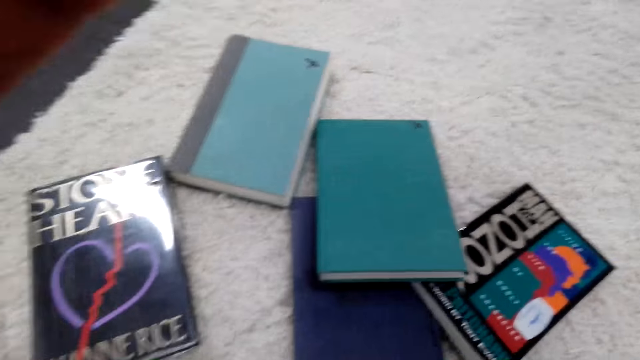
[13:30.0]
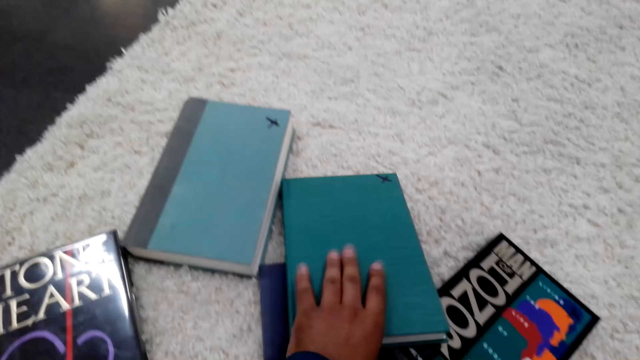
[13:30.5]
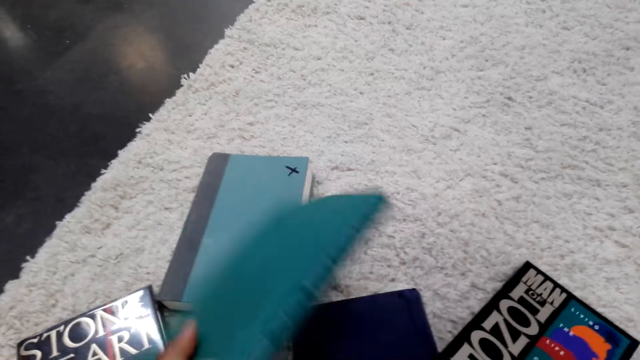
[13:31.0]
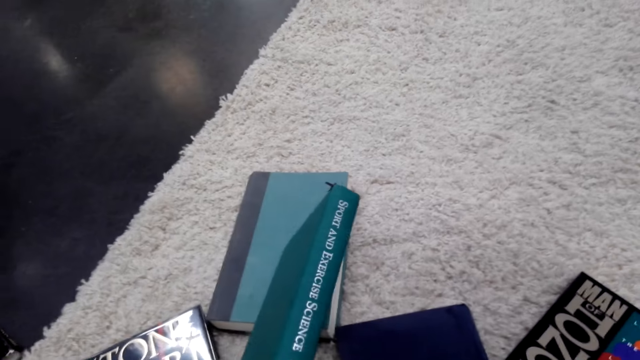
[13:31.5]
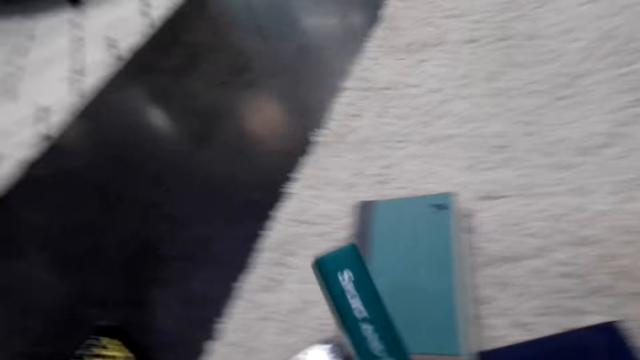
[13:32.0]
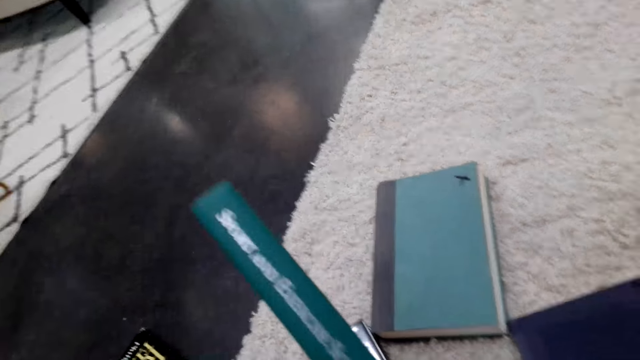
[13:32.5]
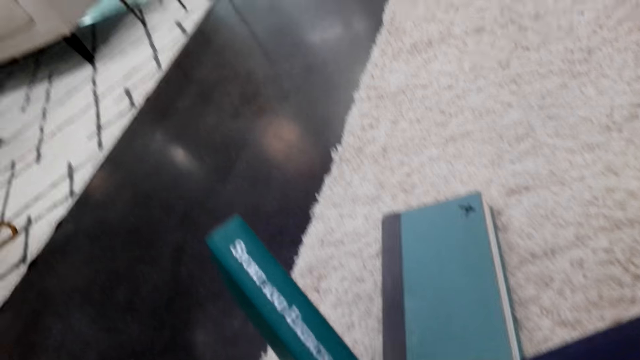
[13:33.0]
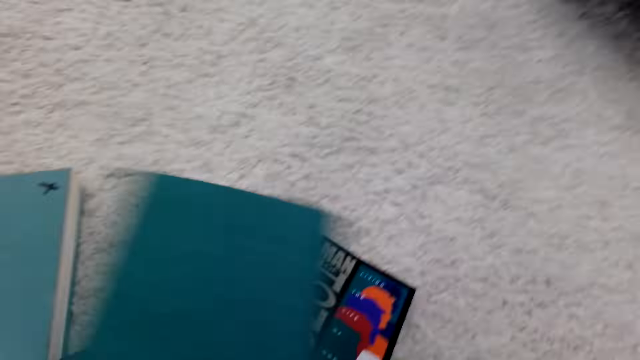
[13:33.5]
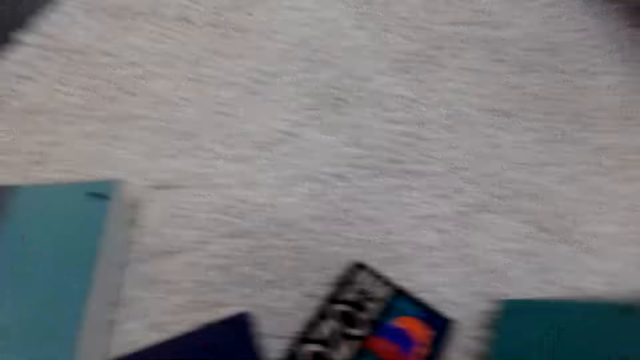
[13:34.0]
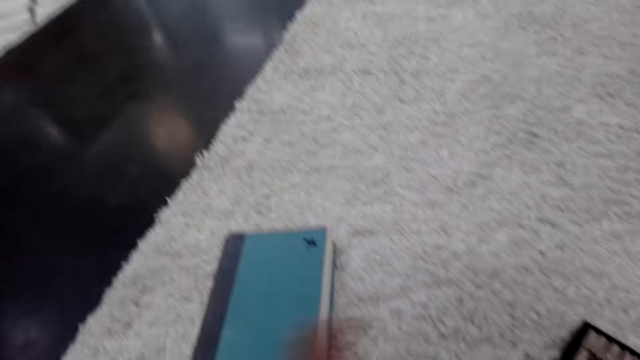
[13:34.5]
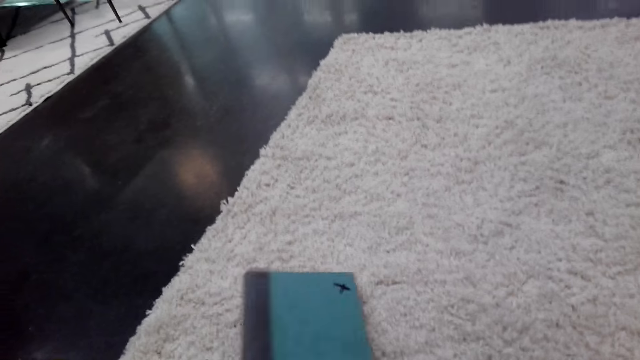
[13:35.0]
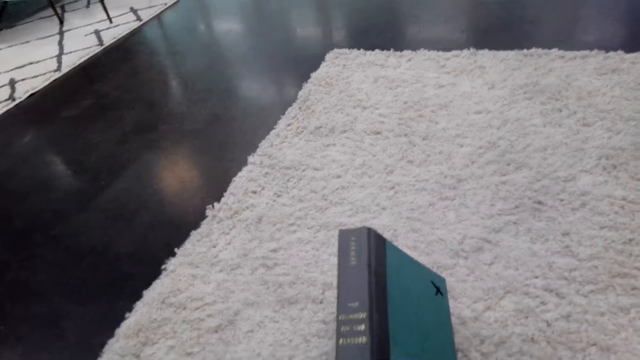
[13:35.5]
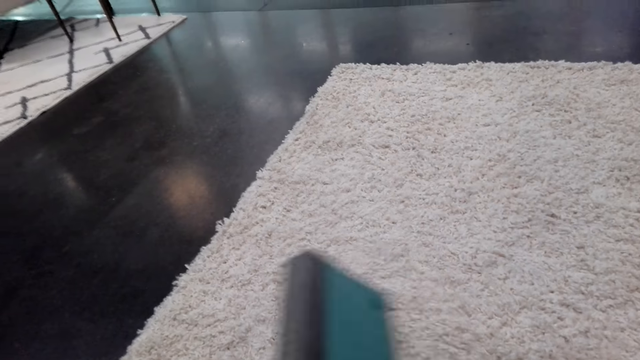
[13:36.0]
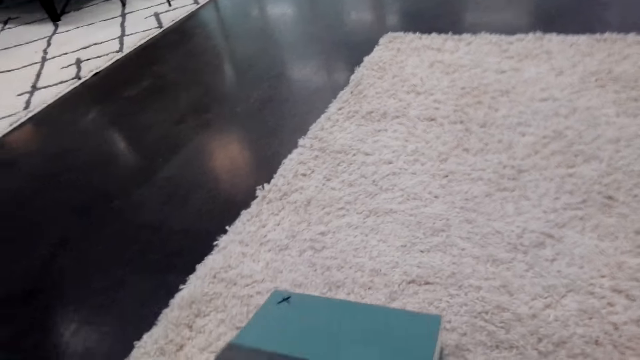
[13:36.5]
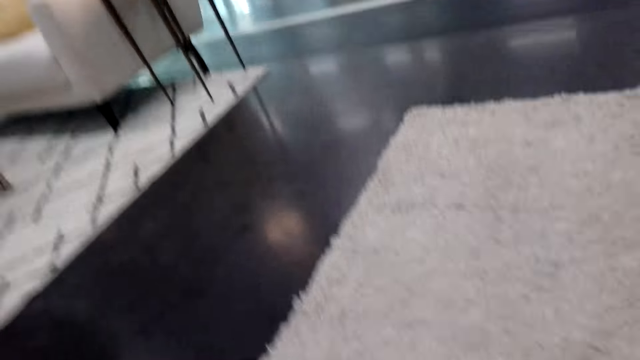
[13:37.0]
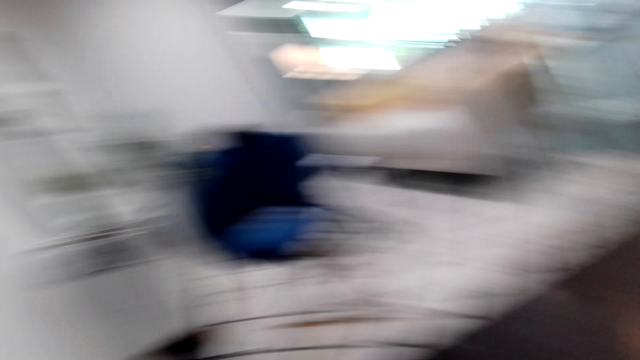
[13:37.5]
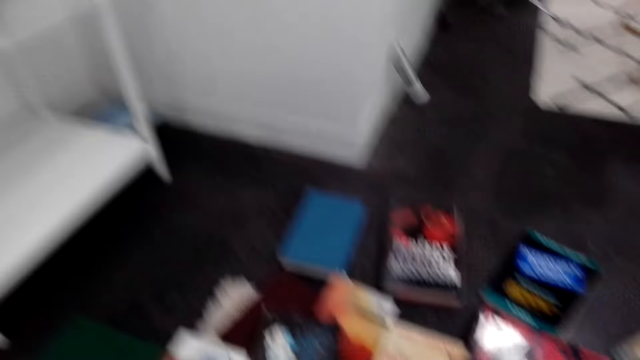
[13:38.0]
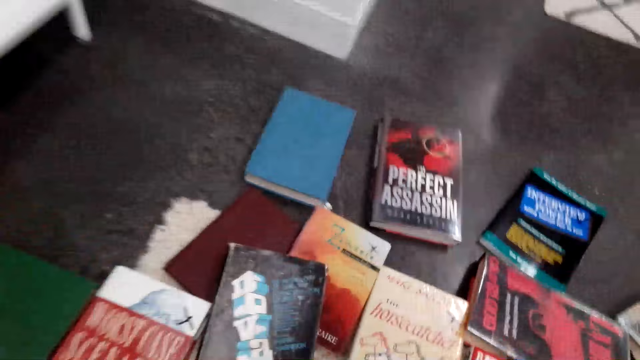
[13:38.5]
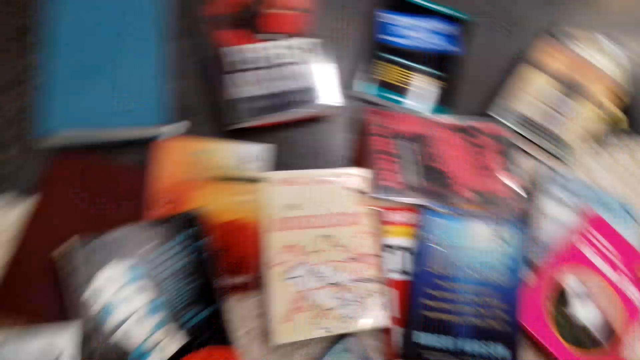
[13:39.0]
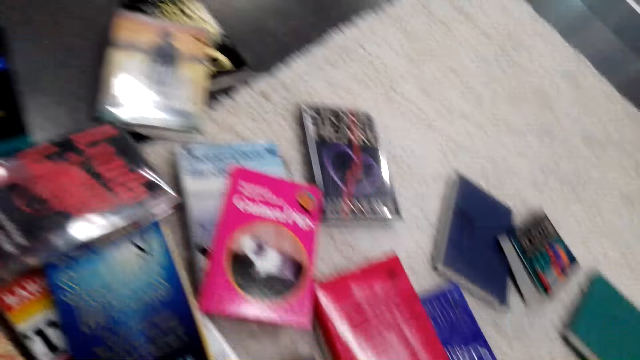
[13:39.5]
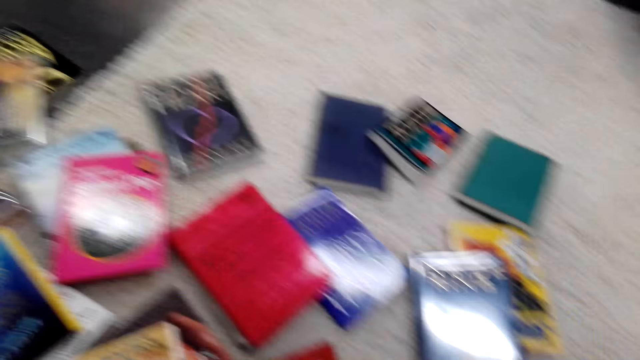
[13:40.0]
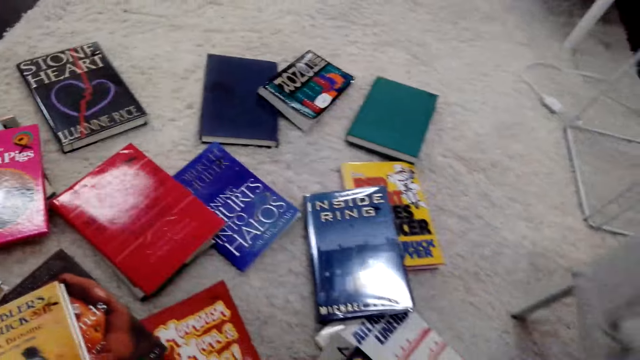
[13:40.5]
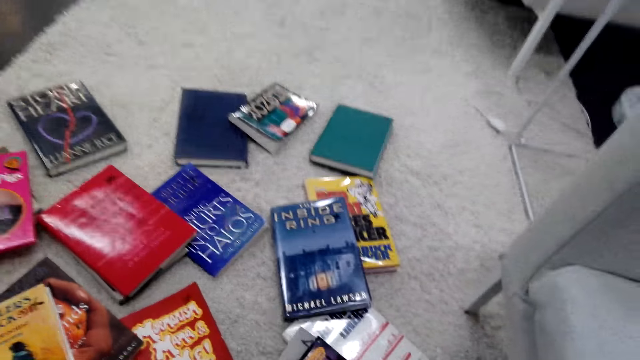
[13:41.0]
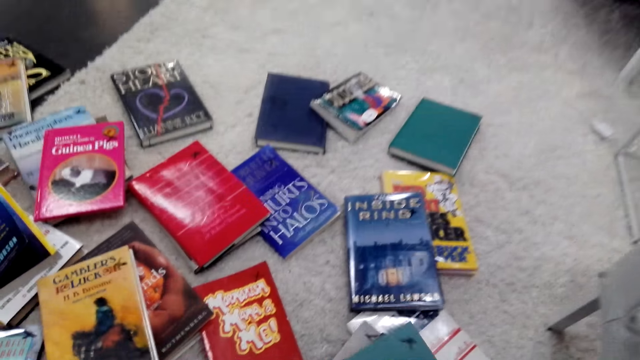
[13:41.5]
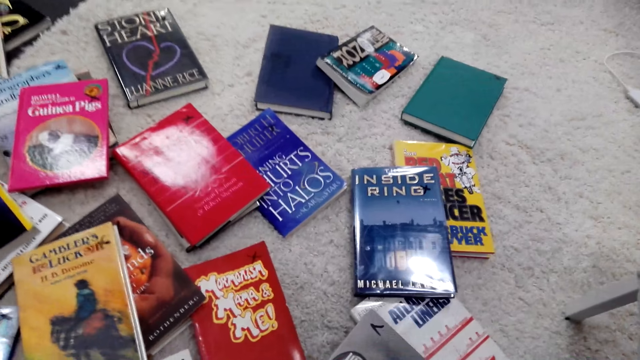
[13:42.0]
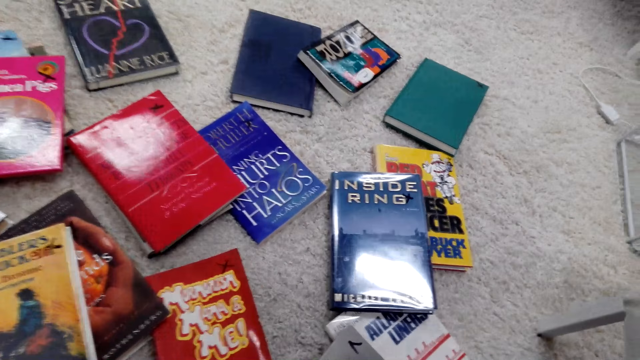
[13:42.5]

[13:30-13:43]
The camera wearer turns the book. They read the book cover. They put the book down. They pick another book. They lift the phone up. They read the book cover. They put the book down. They turn around. They look around. They move a book. They read through book covers on the floor. They arrange the book.

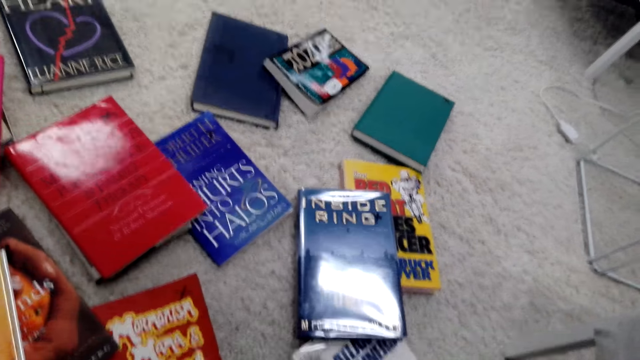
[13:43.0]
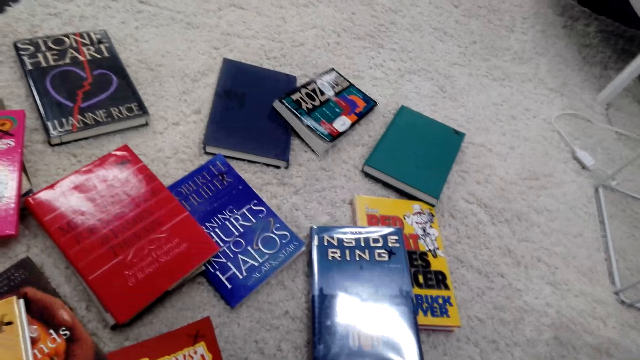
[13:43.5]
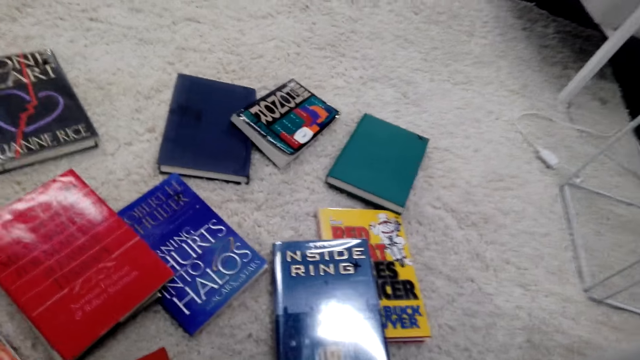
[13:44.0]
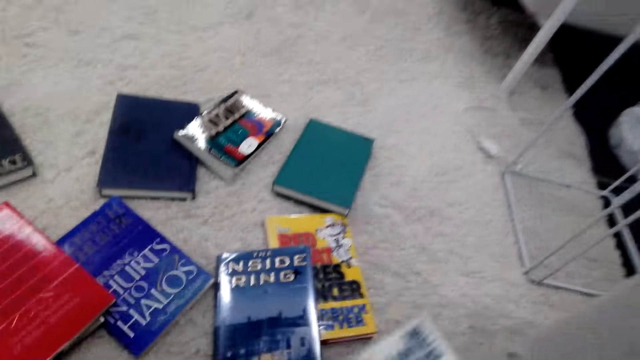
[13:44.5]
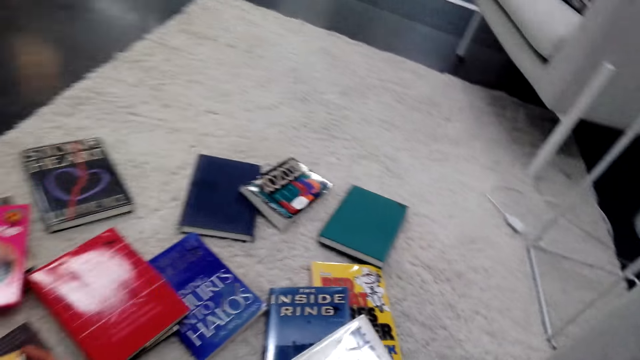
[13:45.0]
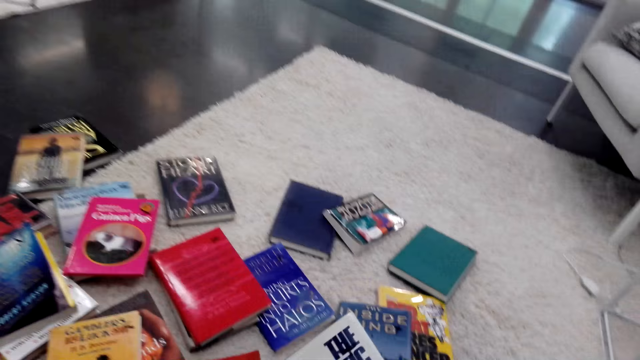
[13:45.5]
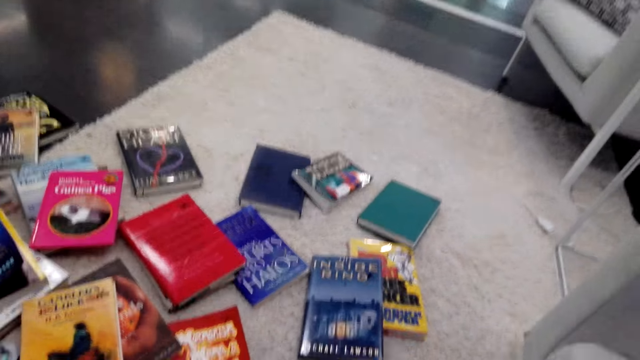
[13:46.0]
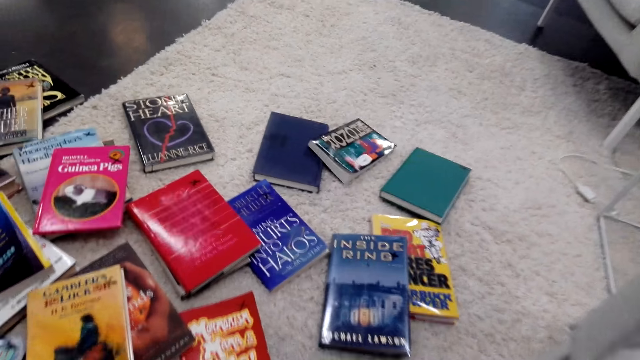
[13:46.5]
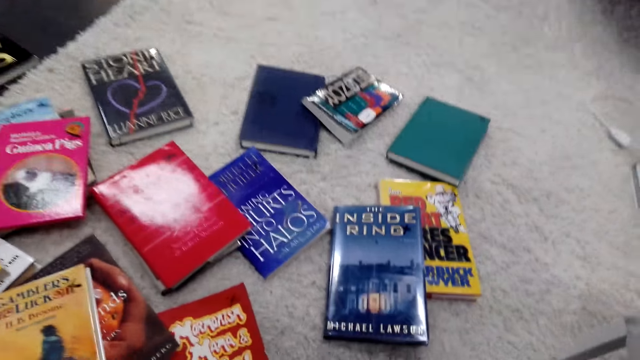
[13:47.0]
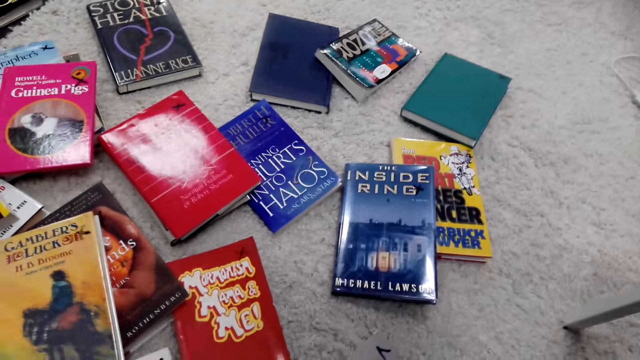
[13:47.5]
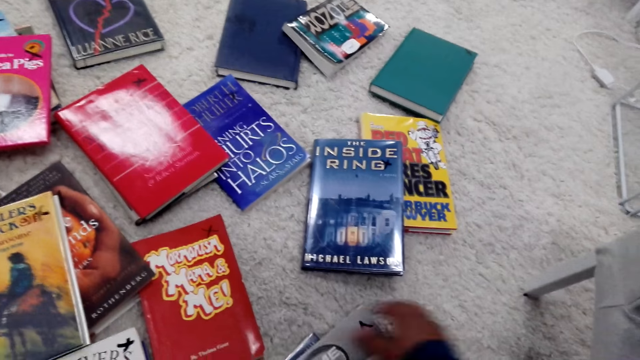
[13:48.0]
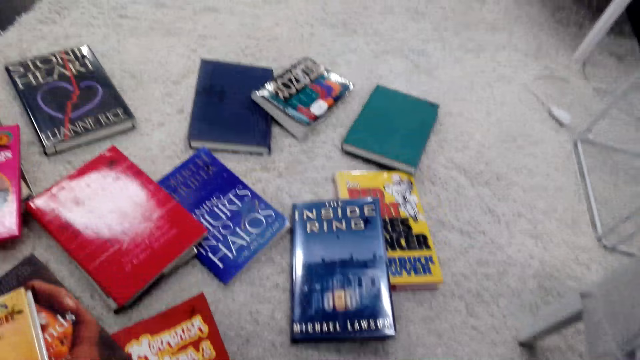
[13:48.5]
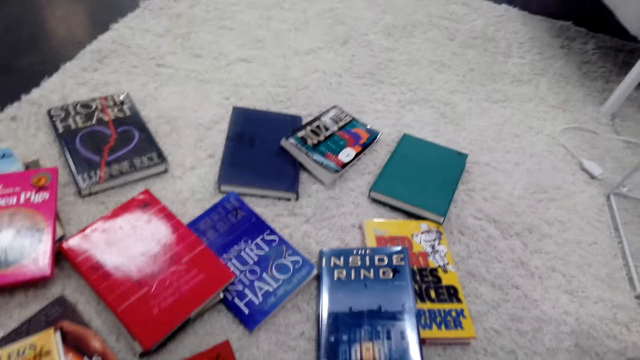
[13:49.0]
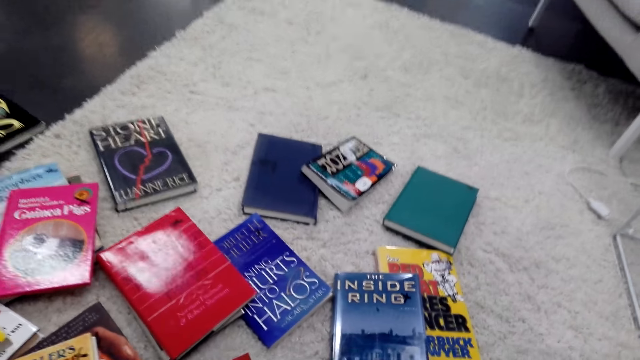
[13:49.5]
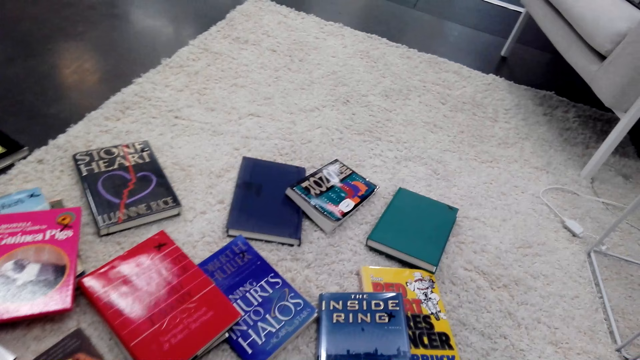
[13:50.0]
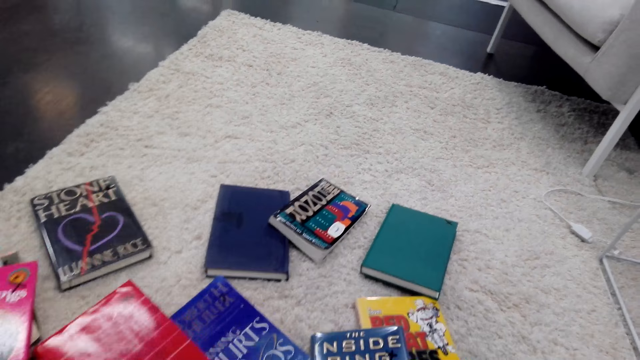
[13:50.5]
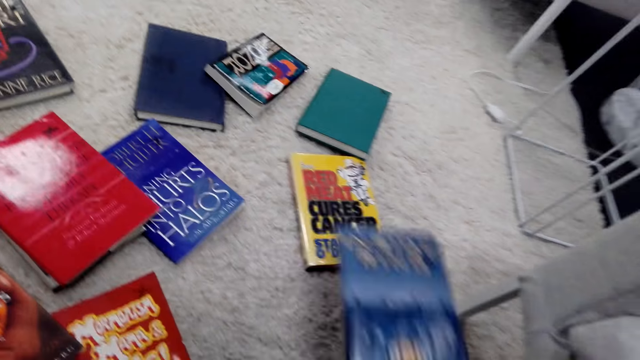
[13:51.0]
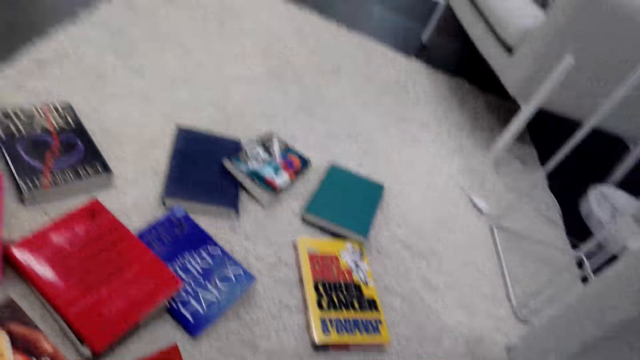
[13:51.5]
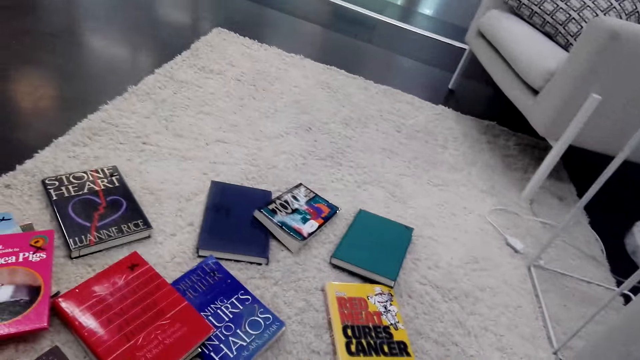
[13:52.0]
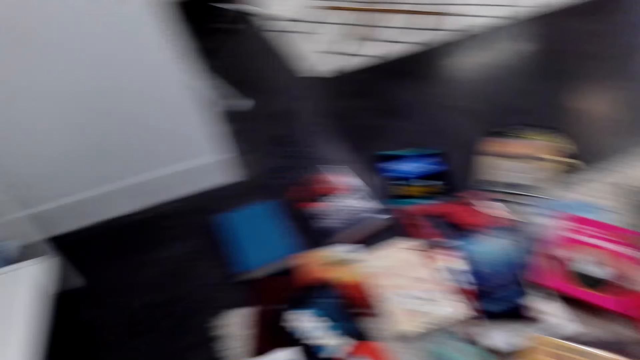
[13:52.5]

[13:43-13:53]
The camera wearer picks up a book. They stare at the book. They look at book covers on the floor. They put the book down. They pick the books. They pick a book.
